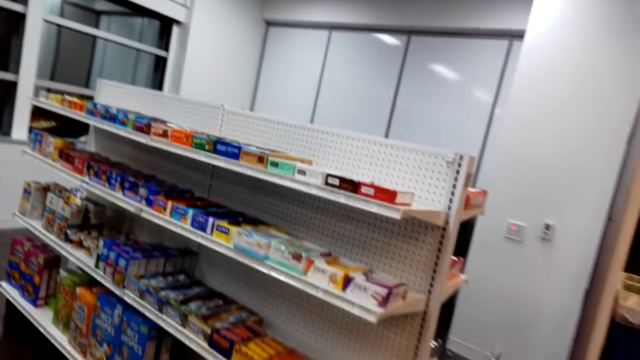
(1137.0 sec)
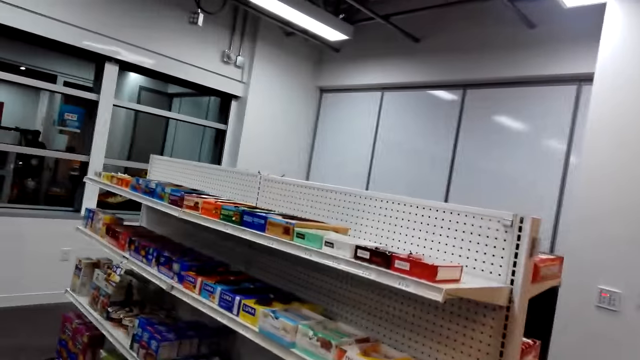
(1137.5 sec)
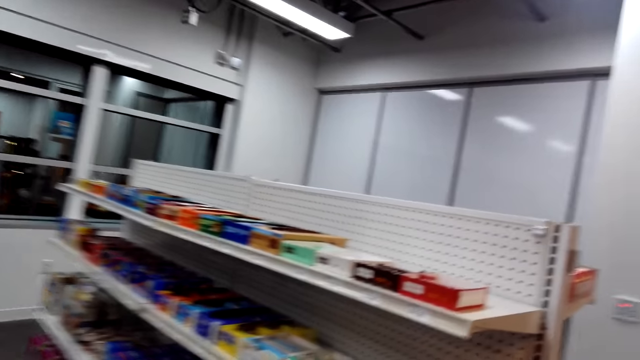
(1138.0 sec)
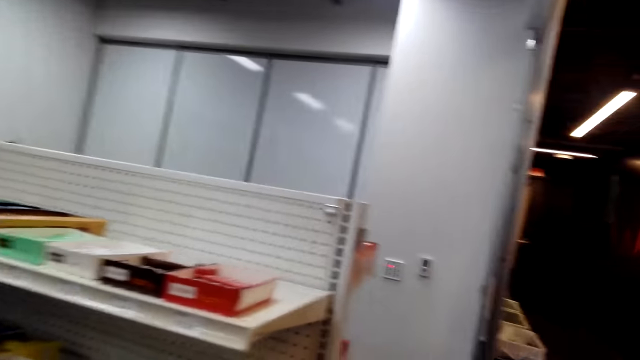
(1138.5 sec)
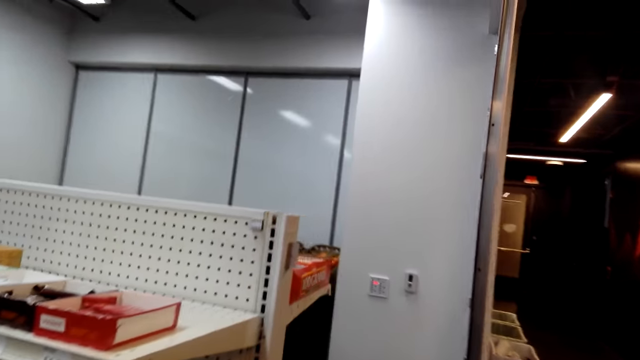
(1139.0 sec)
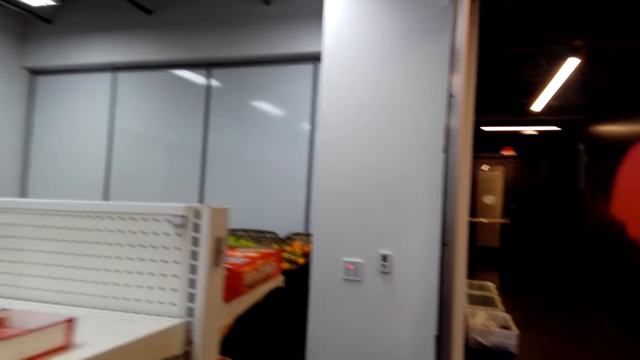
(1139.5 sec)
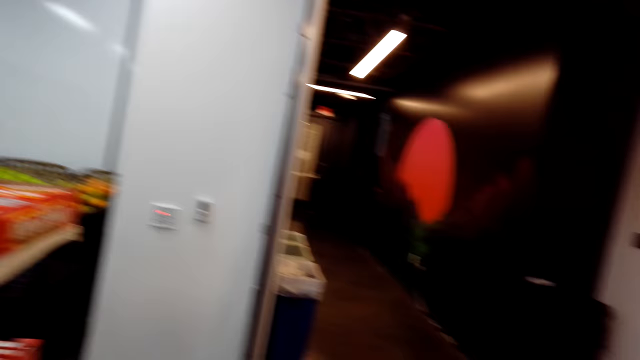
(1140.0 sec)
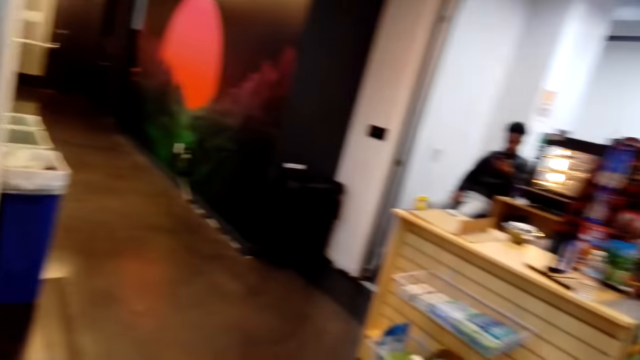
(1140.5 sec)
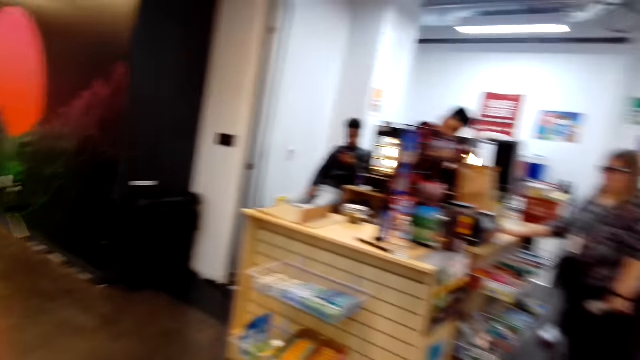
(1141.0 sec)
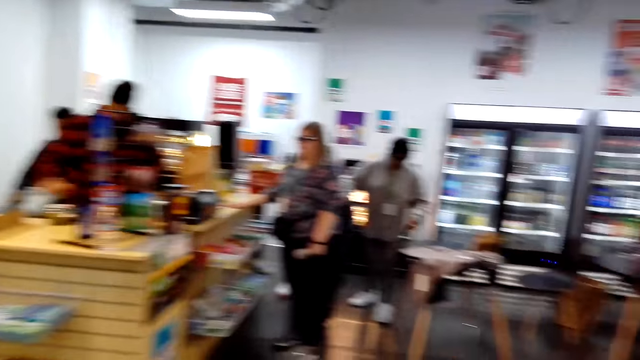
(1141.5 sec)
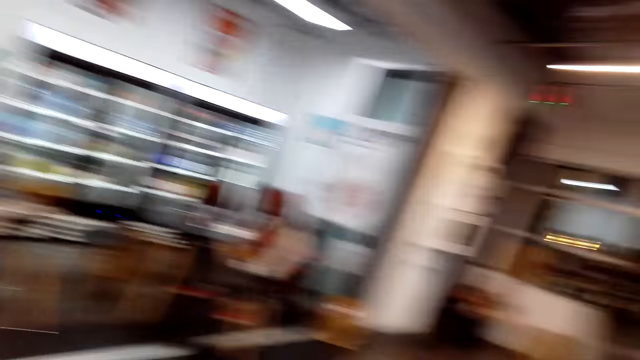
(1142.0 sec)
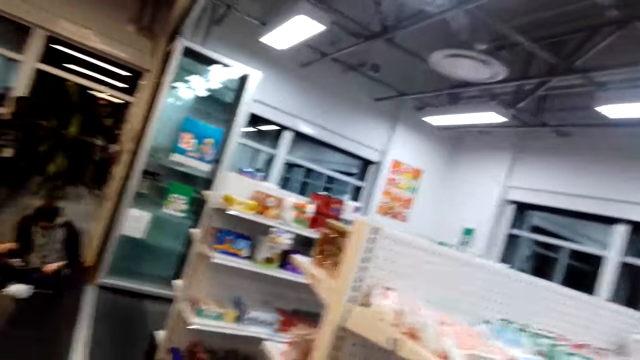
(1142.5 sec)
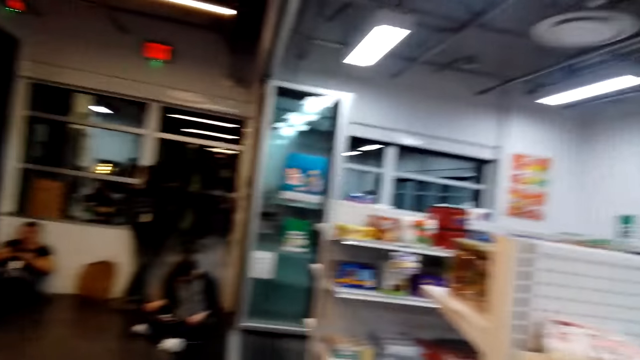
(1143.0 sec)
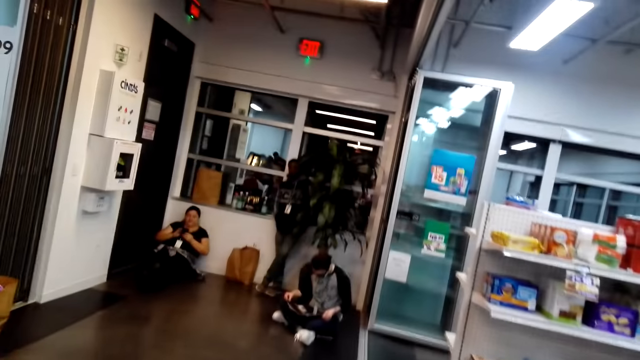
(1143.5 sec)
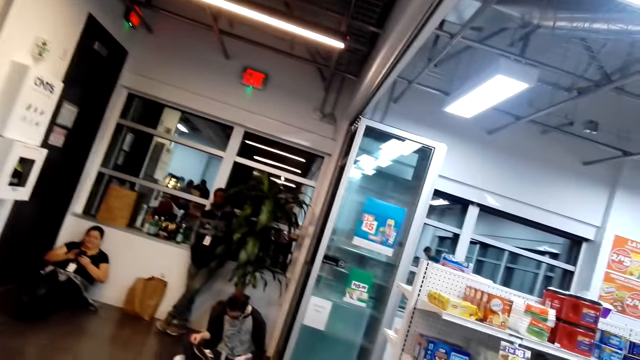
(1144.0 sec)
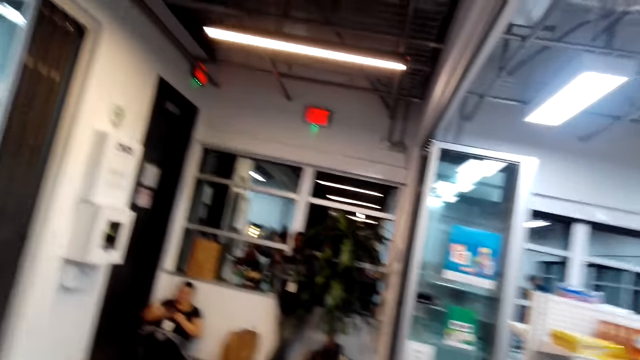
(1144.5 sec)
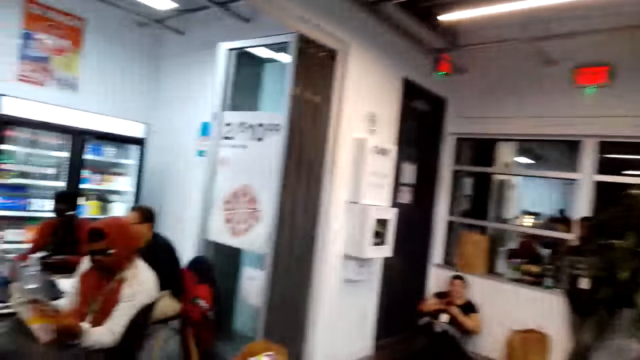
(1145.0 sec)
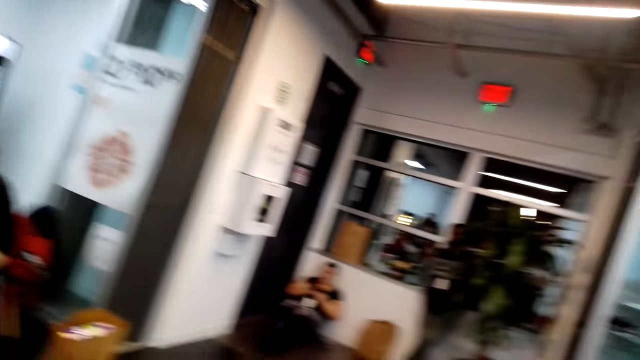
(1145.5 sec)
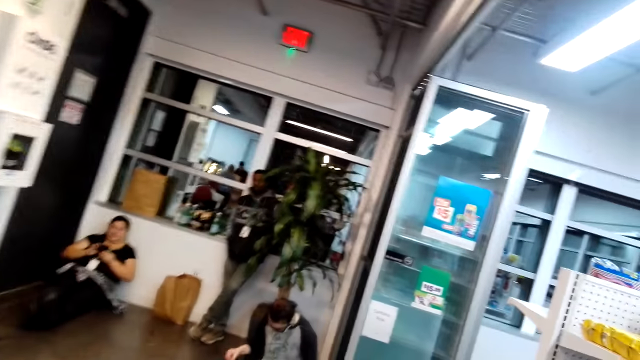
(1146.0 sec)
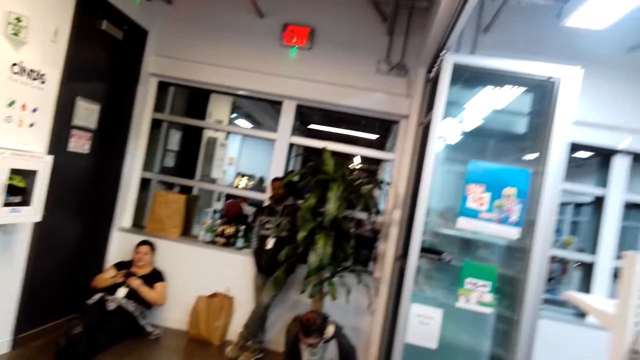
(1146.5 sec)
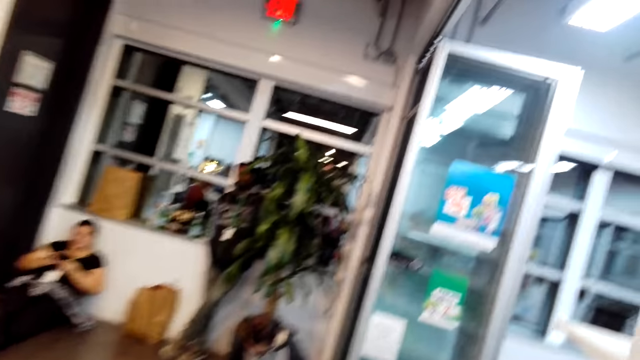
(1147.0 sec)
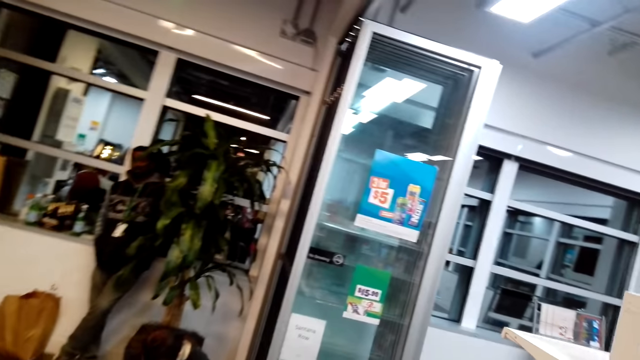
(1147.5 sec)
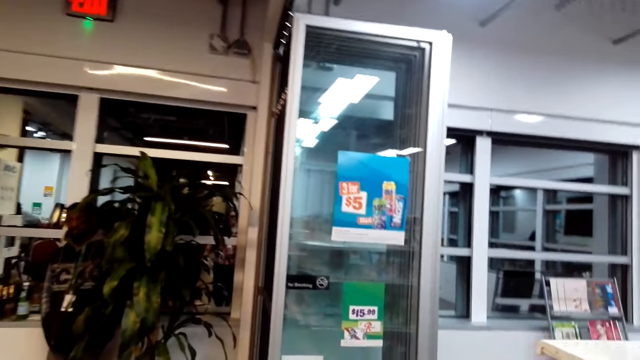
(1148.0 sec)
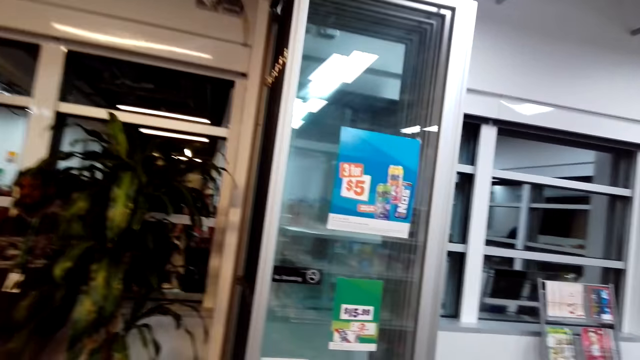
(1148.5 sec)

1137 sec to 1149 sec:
The camera wearer looks at the shelves. They look around. They step forward. They walk around.

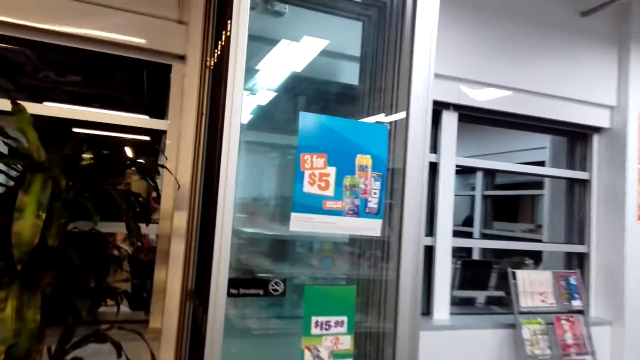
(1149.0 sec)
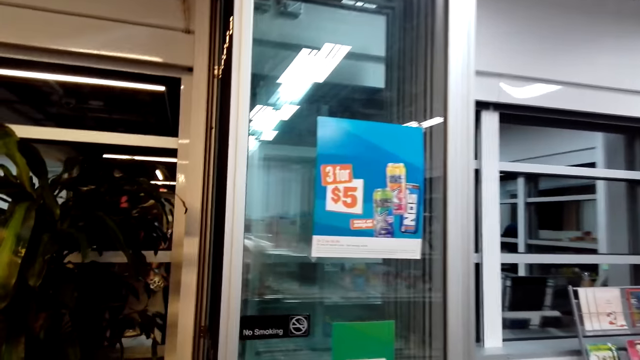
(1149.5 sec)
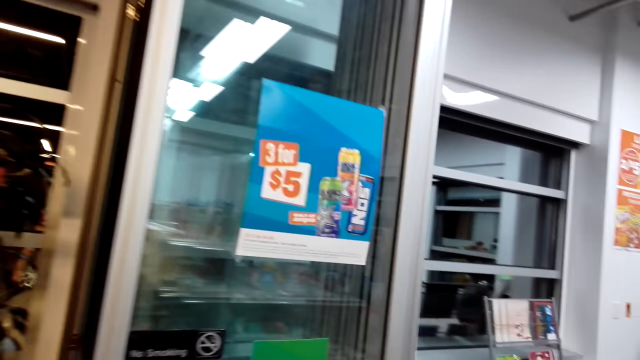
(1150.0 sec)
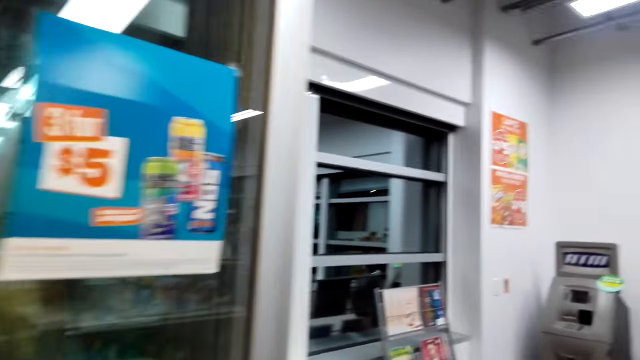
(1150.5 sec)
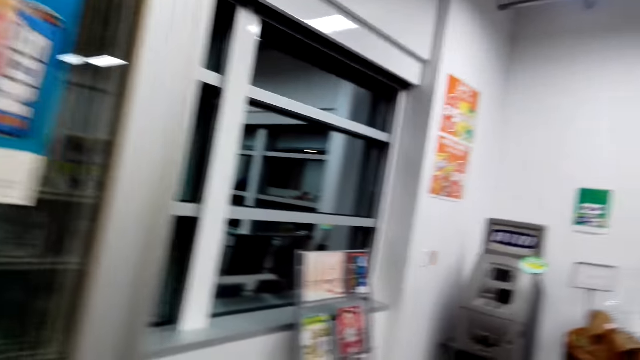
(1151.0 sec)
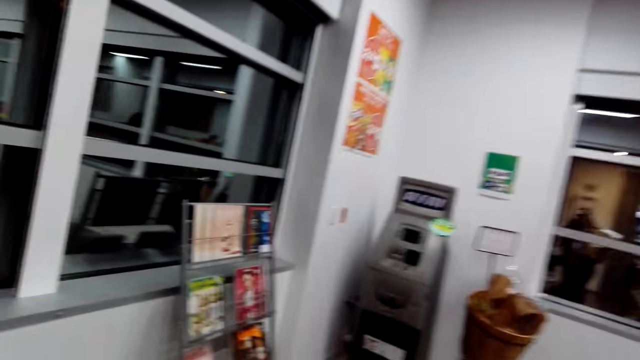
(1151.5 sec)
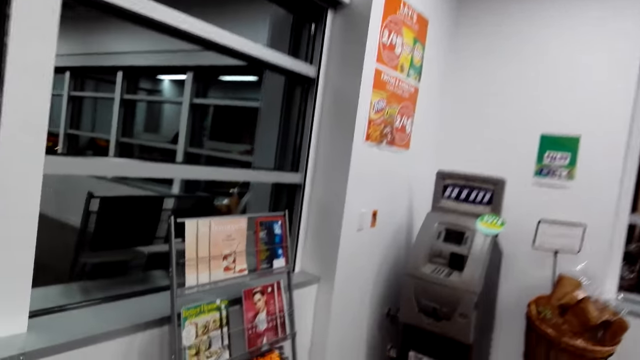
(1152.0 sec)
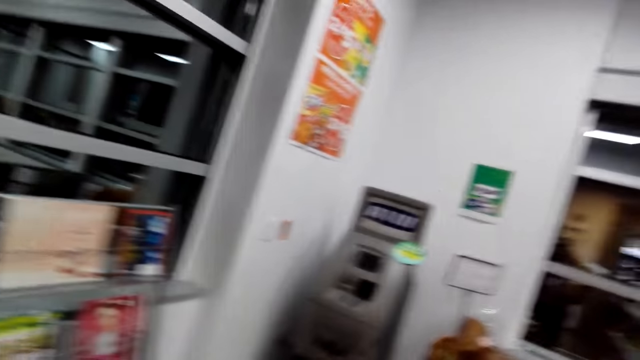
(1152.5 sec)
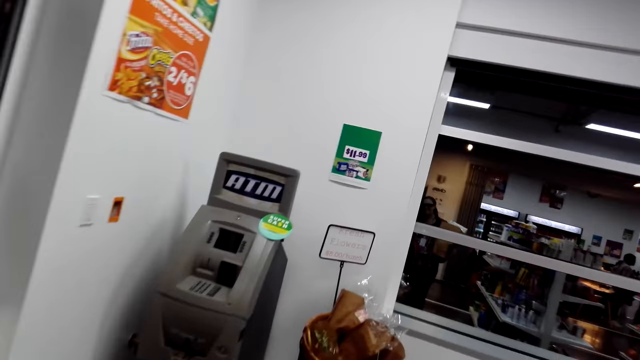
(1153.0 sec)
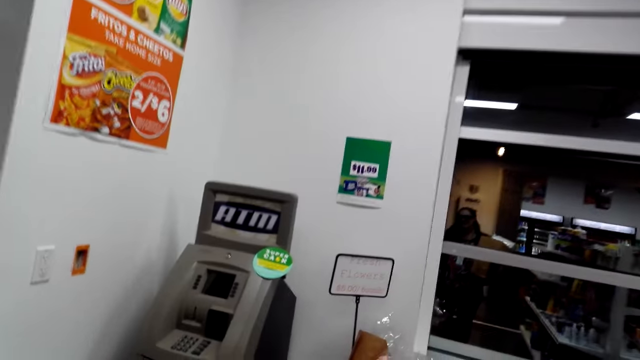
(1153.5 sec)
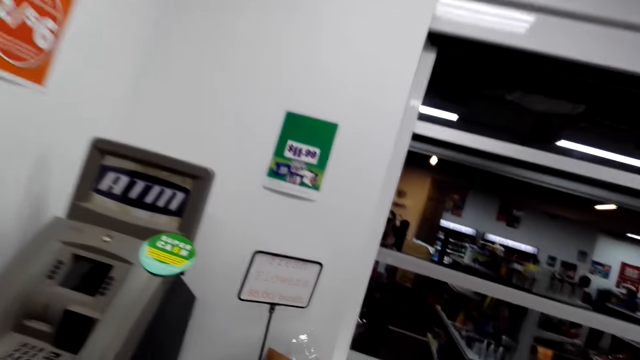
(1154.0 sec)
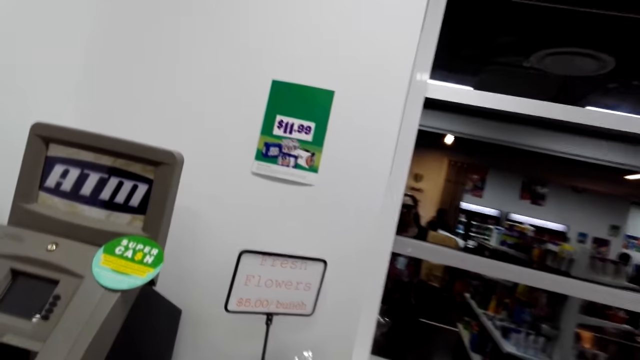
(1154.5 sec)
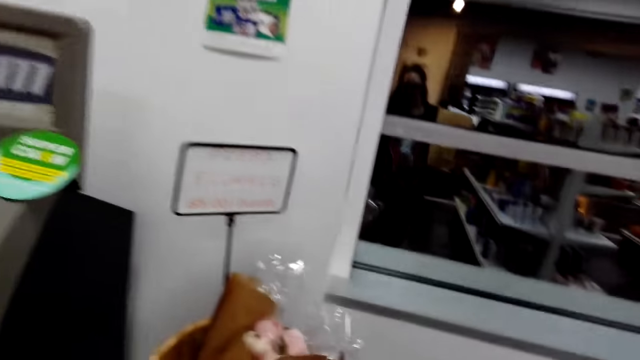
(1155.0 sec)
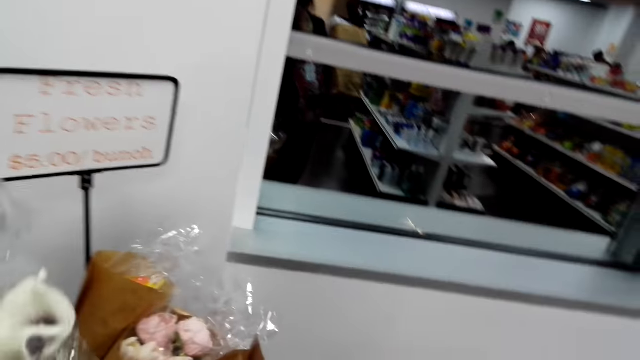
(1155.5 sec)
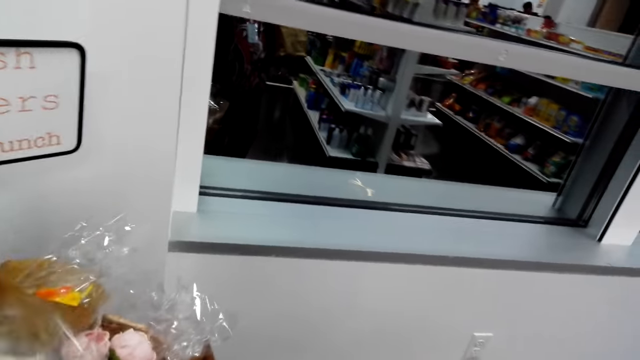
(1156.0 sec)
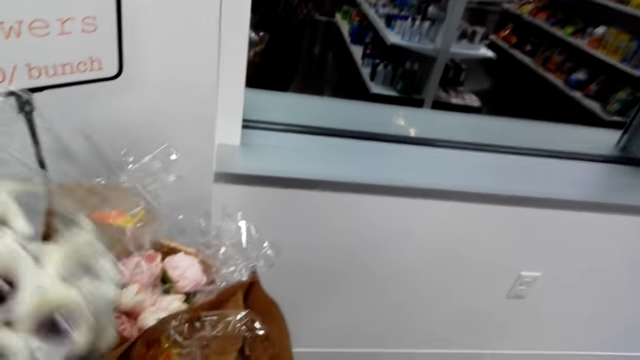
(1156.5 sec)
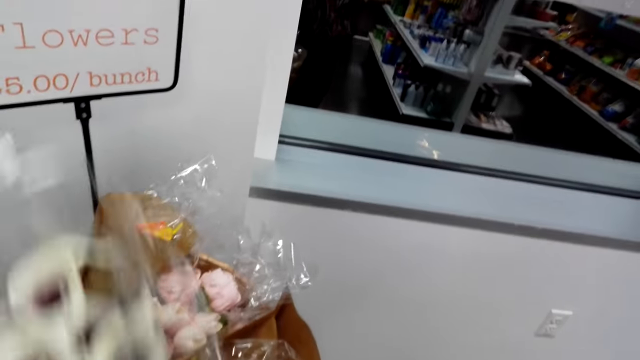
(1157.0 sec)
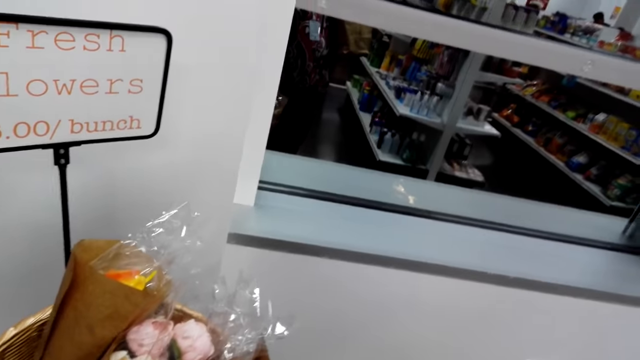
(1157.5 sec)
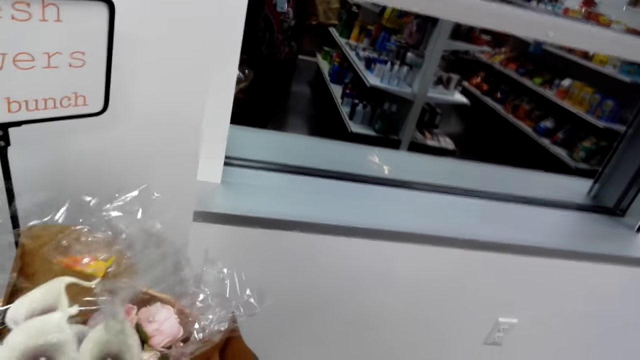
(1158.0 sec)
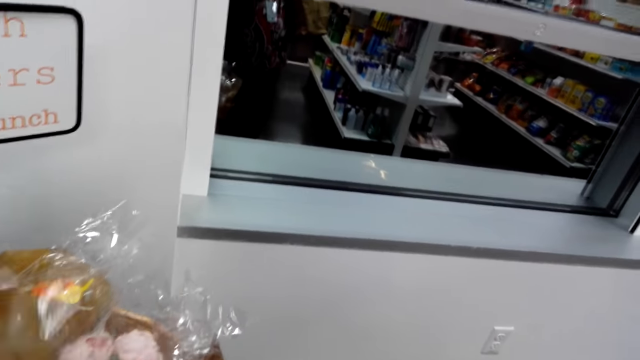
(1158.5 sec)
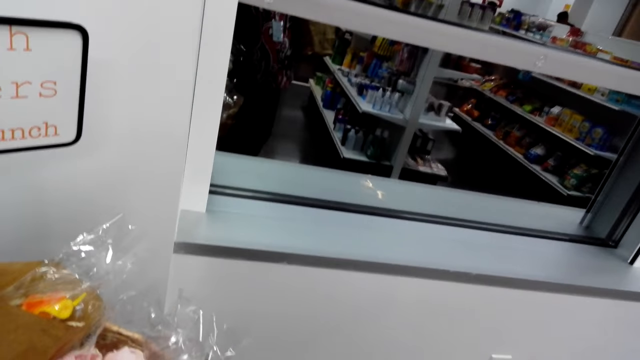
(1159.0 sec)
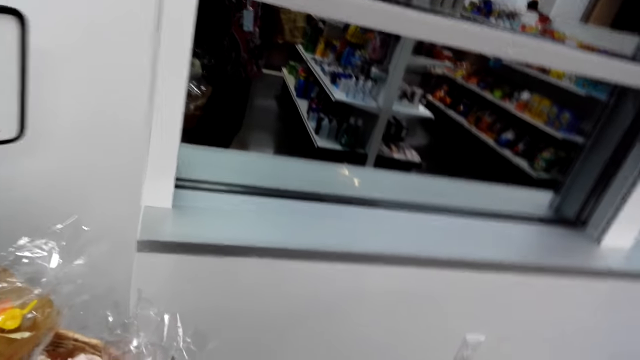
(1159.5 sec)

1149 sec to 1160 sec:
The camera wearer puts the flowers in the container.
